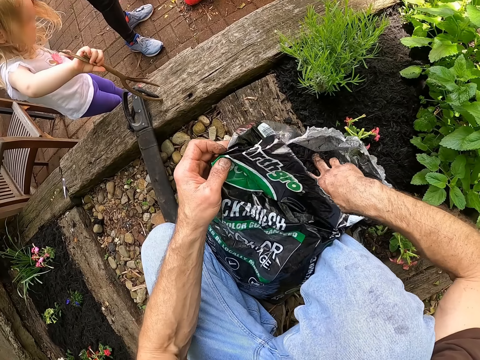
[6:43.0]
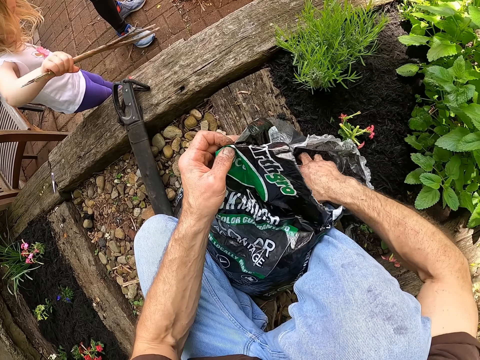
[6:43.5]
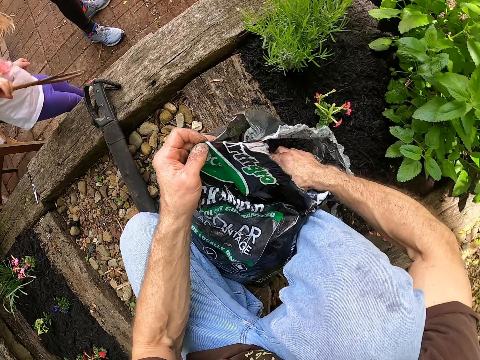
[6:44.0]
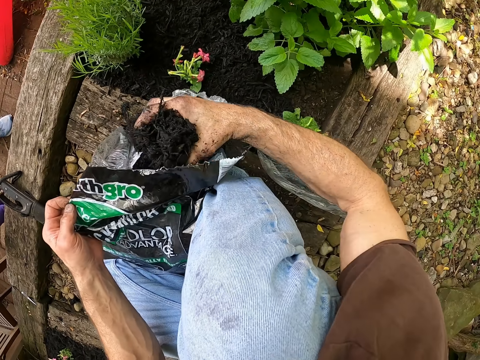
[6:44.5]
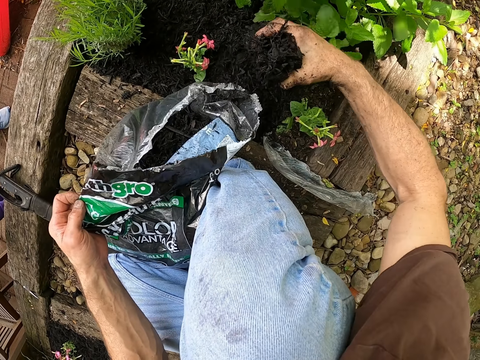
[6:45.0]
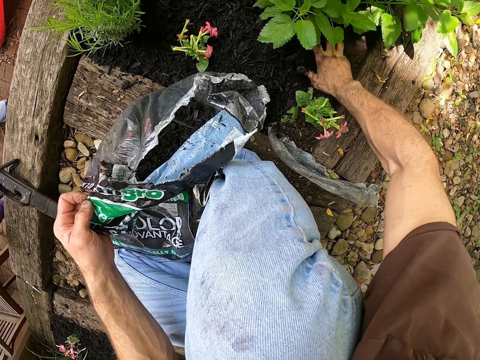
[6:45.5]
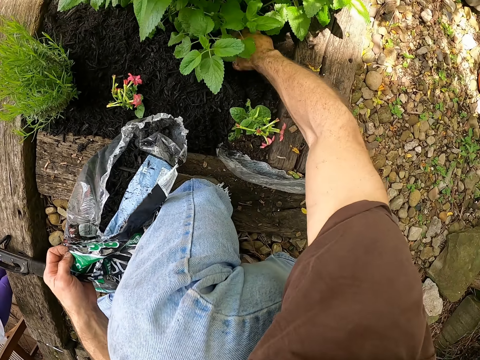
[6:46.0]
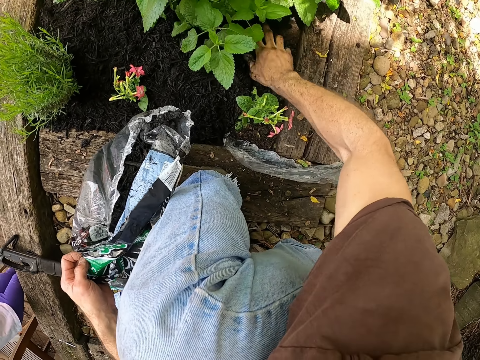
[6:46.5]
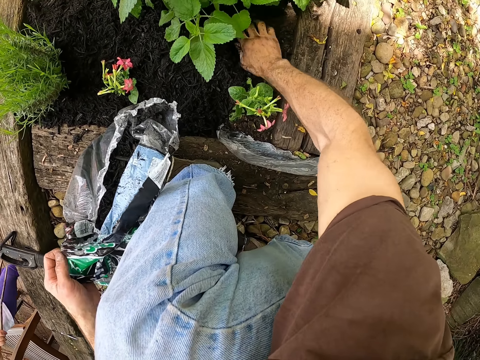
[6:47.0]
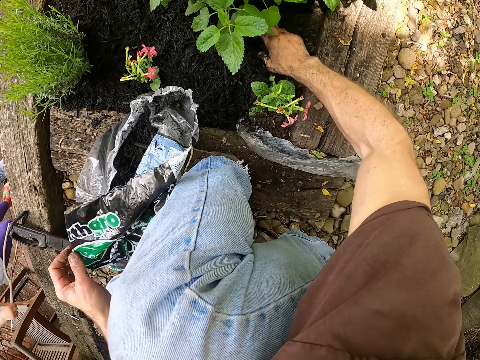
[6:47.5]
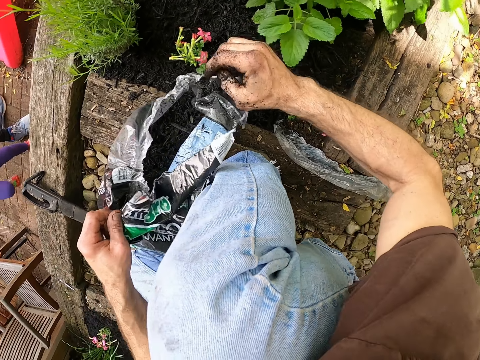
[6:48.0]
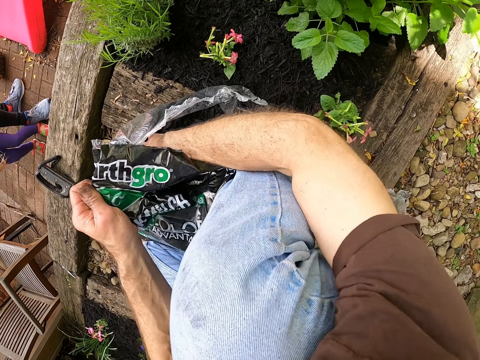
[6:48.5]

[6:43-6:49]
The camera wearer picks the black mulch from the bag with his right hand. He mulches some plants on the soil bed with his right hand.

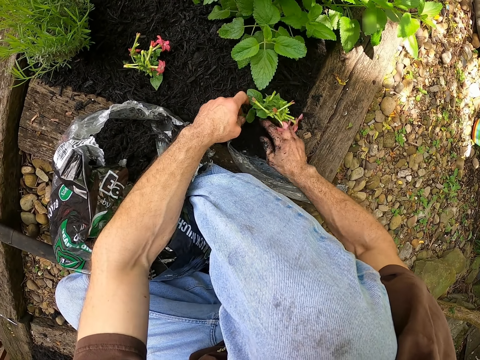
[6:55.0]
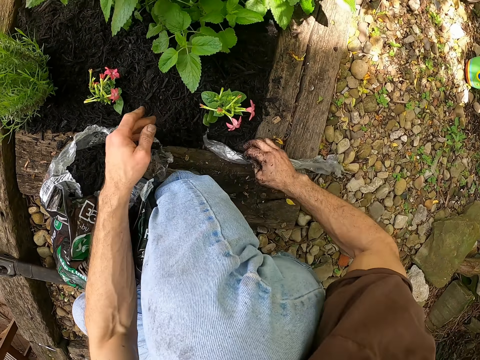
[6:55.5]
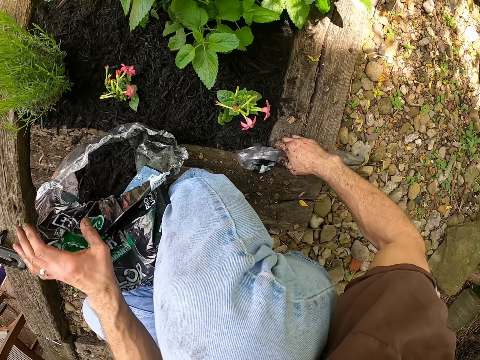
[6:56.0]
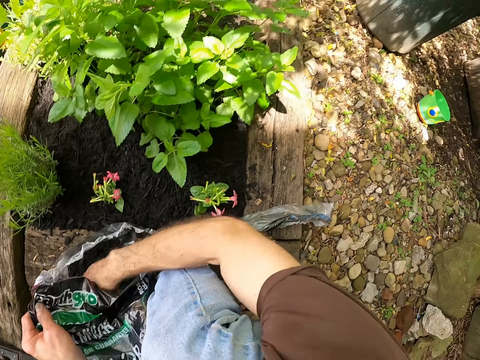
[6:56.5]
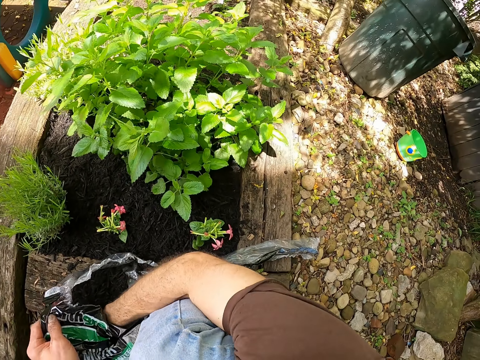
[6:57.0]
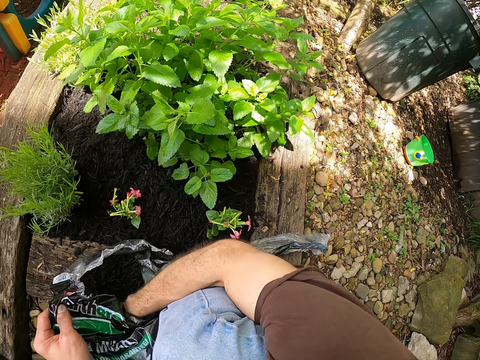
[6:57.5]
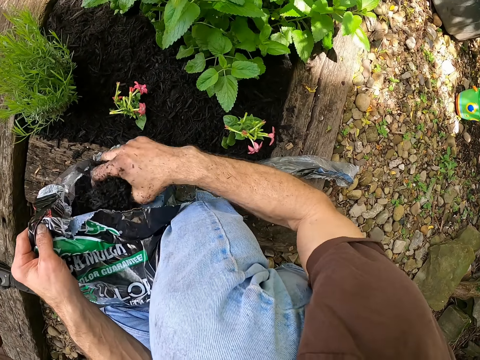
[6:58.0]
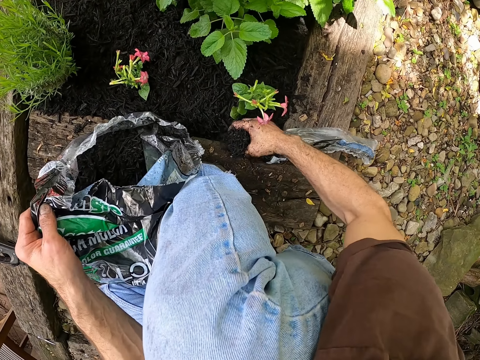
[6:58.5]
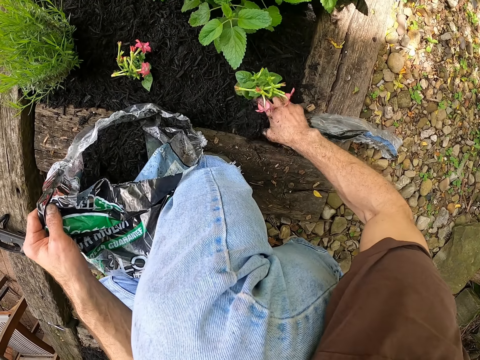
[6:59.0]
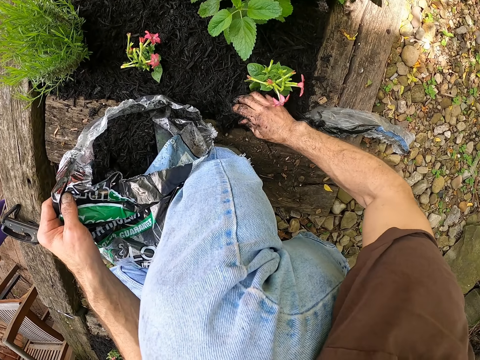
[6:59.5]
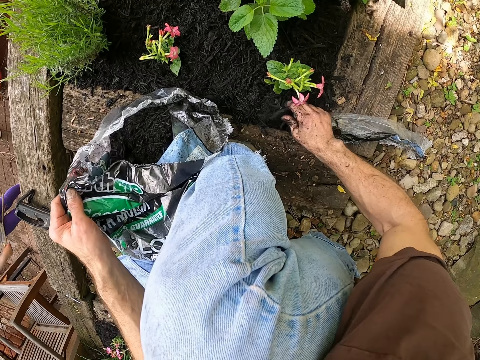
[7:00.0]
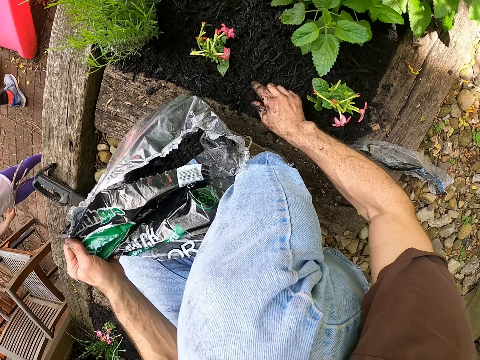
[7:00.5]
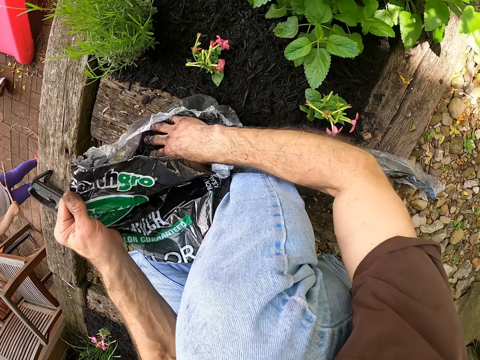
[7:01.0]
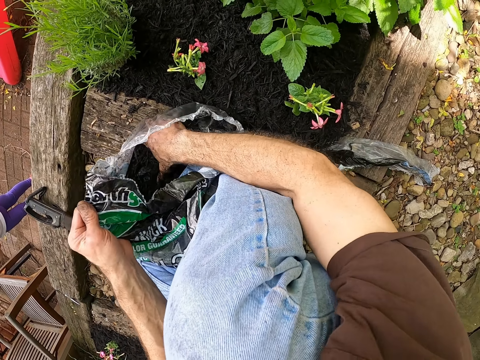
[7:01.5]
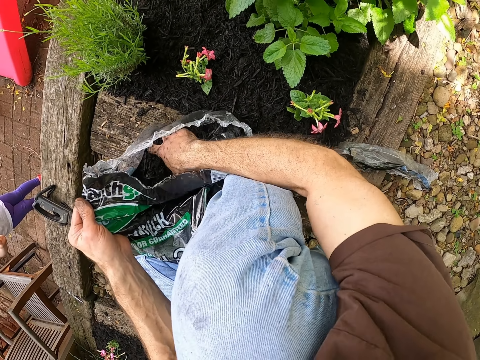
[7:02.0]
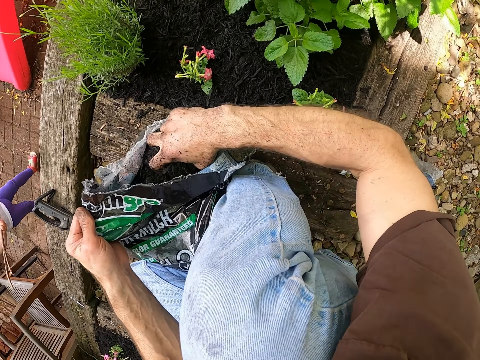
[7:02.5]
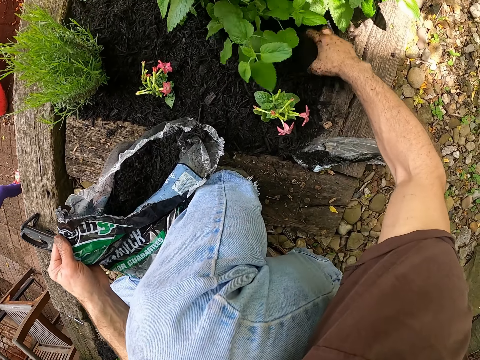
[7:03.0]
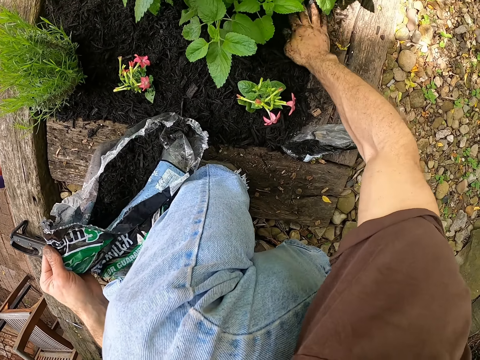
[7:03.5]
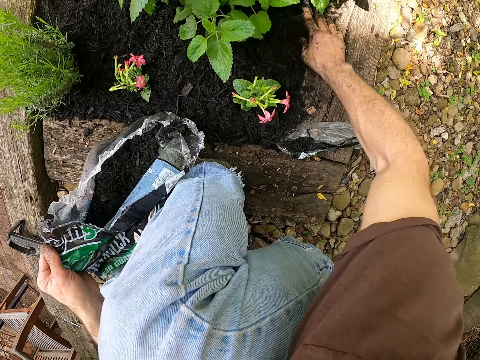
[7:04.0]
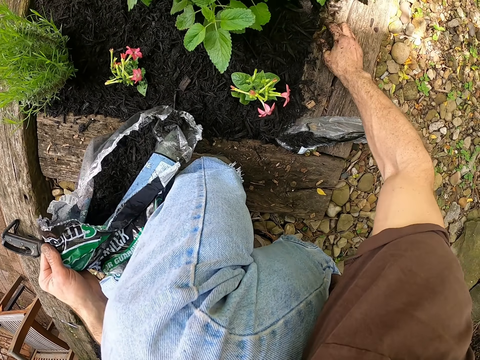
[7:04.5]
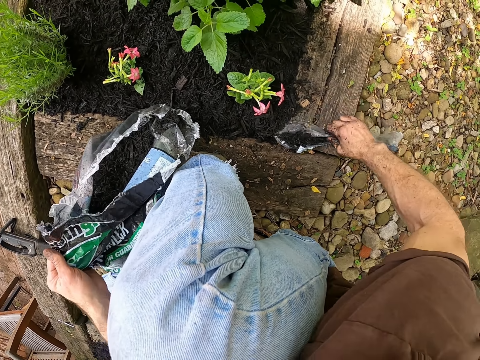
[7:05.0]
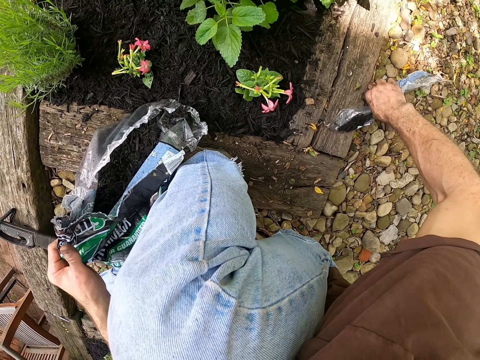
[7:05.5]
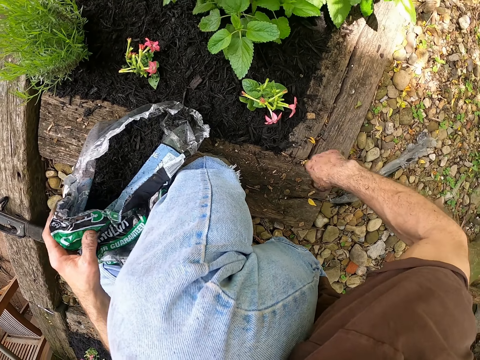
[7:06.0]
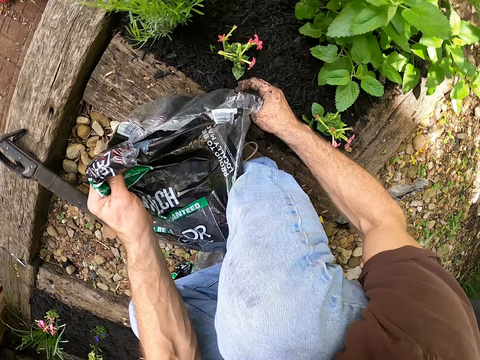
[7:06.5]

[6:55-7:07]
The camera wearer moves a nylon on the edge of the soil bed with his right hand. He holds the bag of mulch with his left hand. He picks the black mulch from the bag with his right hand. He mulches some plants on the soil bed with his right hand. He picks the black mulch from the bag with his right hand. He mulches some plants on the soil bed with his right hand. He clears the garden. He moves the nylon from the soil bed to the ground with his right hand. He moves the bag of black mulch.

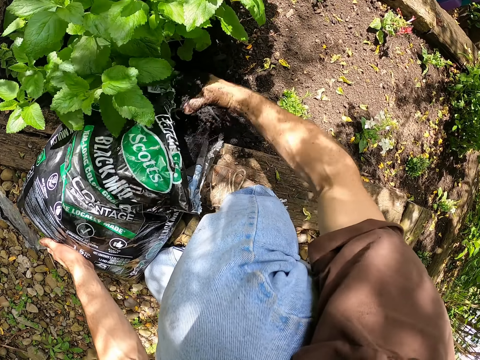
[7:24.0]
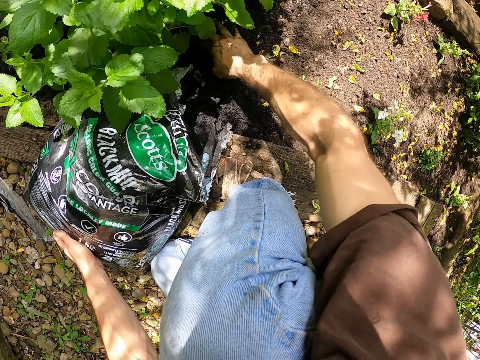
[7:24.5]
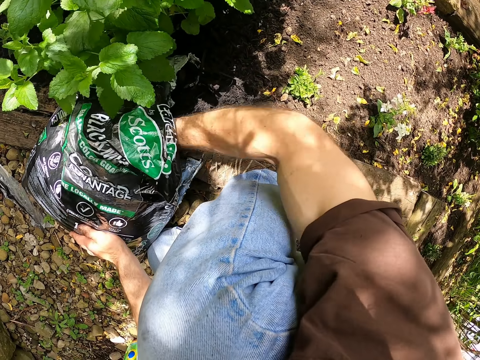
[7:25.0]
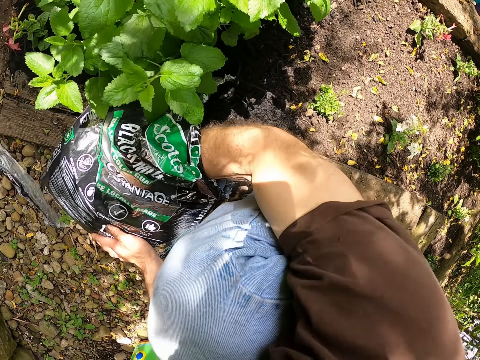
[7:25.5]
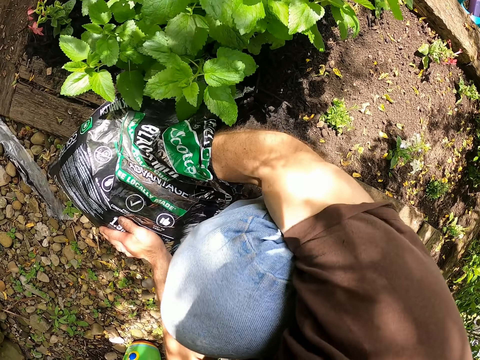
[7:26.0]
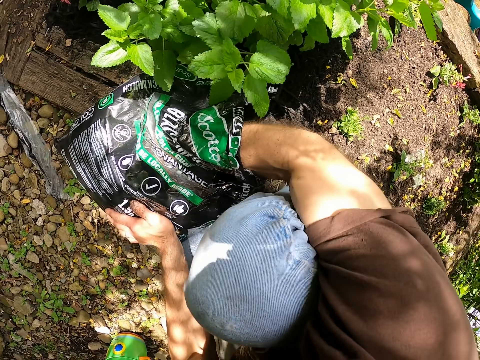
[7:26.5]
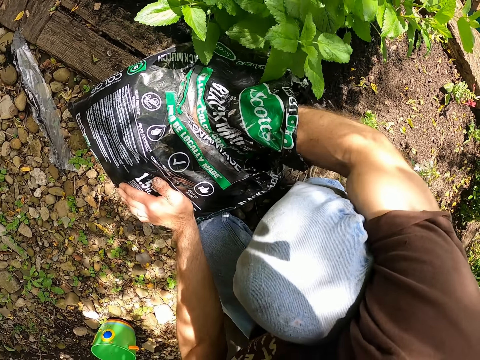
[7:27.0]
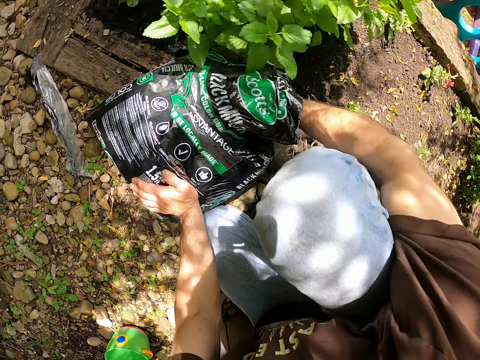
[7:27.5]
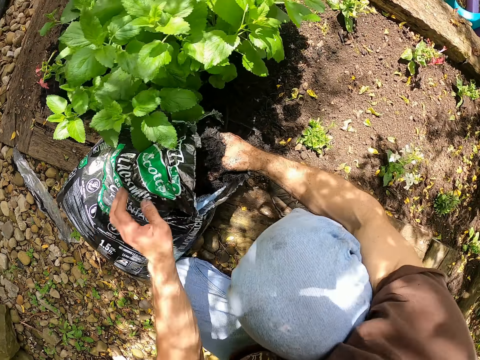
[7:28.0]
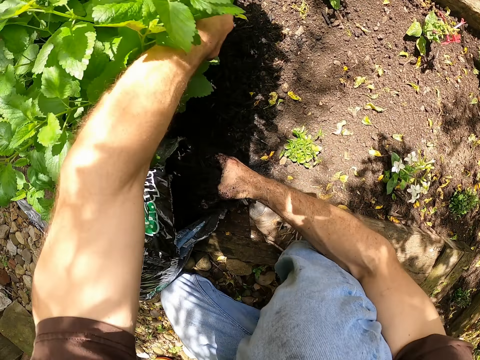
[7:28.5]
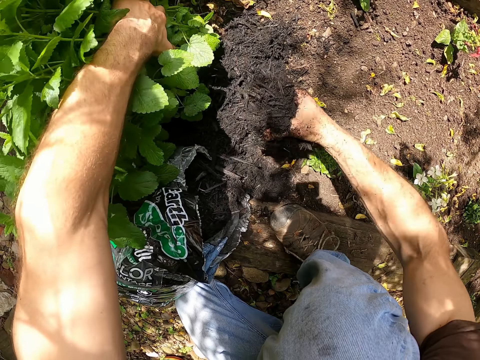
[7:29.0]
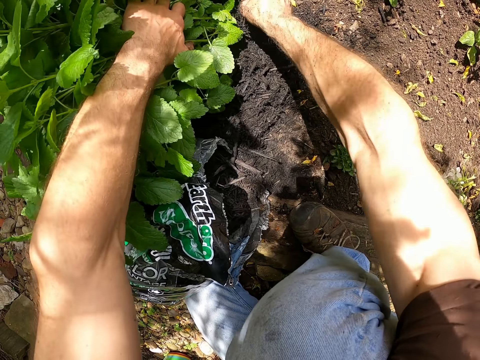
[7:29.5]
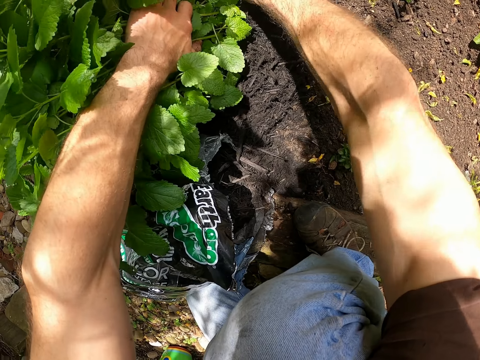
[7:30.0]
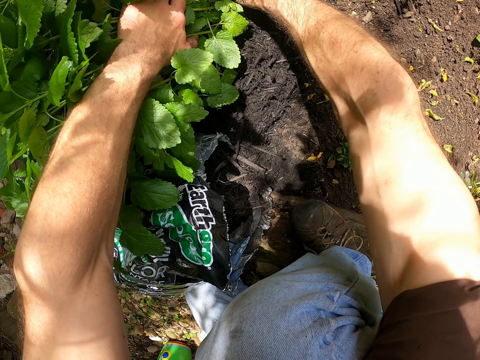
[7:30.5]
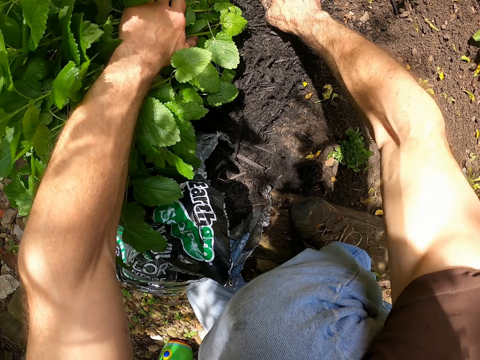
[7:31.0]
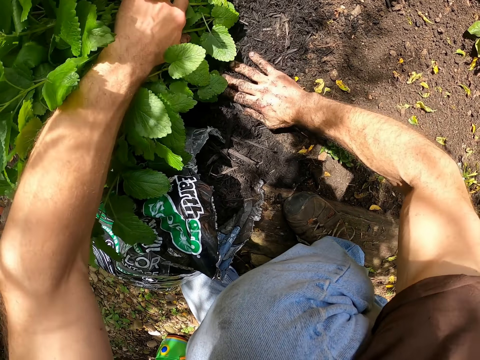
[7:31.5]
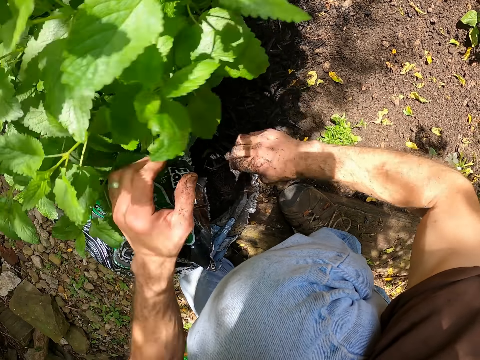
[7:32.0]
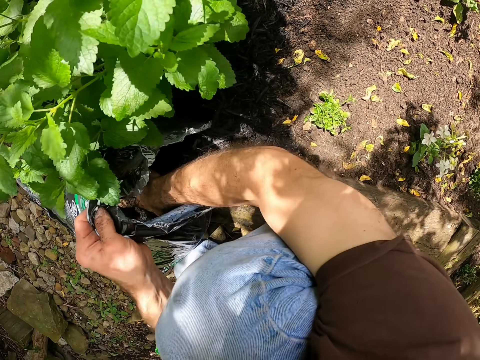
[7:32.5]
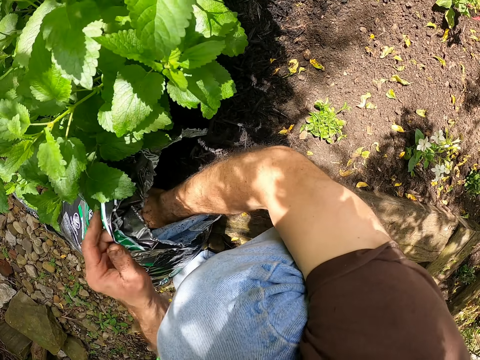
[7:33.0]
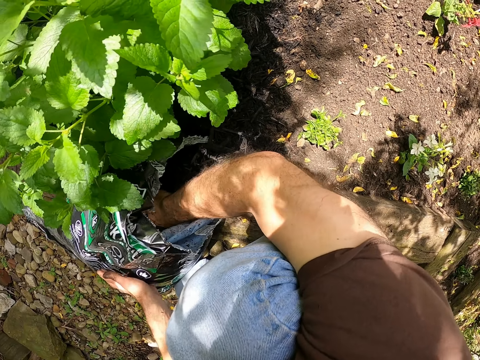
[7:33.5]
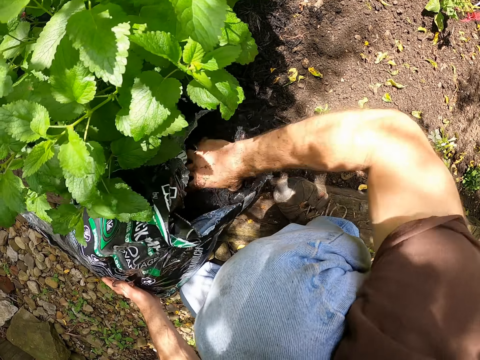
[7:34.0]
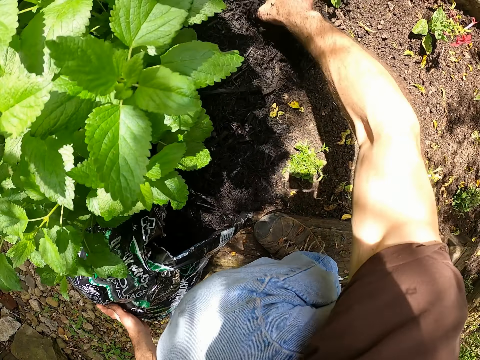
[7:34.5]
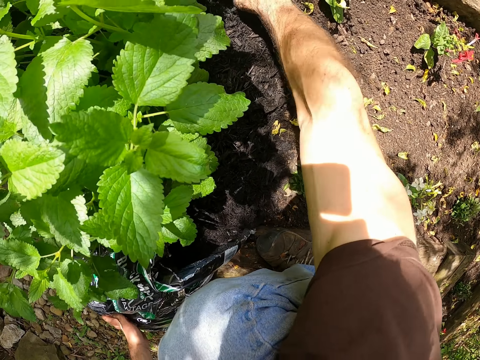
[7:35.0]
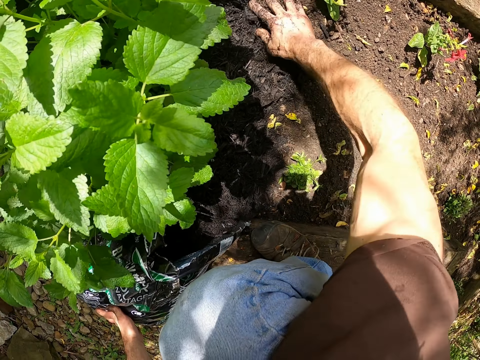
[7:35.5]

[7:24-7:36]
The camera wearer mulches some plants on the soil bed with his right hand. He picks the black mulch from the bag with his right hand. He moves a plant with his left hand. He adjusts the plants. He mulches some plants on the soil bed with his right hand. He picks the black mulch from the bag with his right hand. He holds the bag of mulch with his left hand. He mulches some plants on the soil bed with his right hand. A person plays in the garden.
